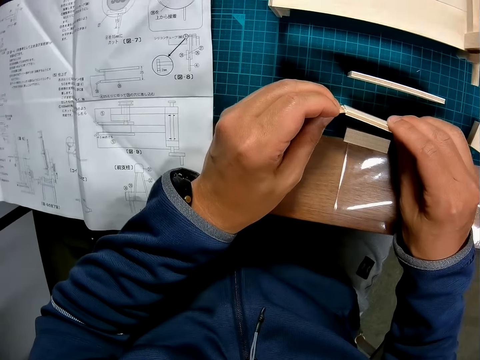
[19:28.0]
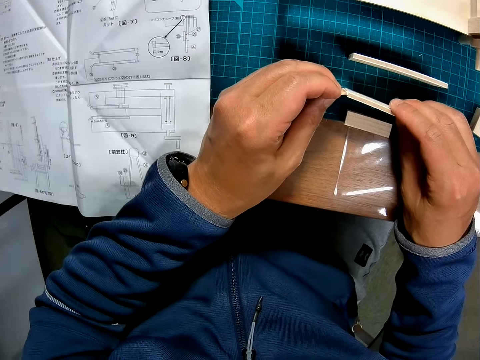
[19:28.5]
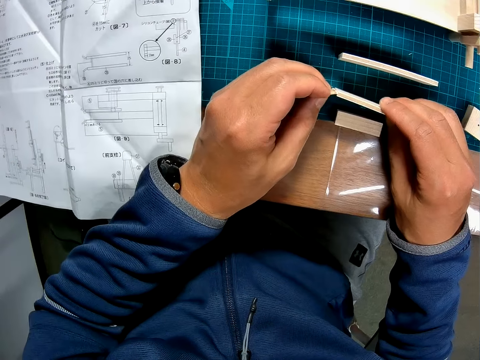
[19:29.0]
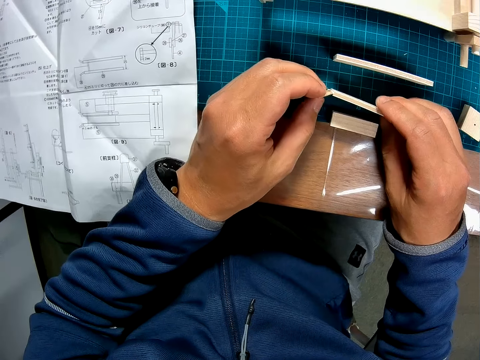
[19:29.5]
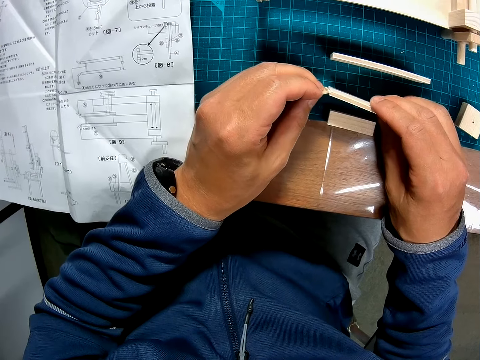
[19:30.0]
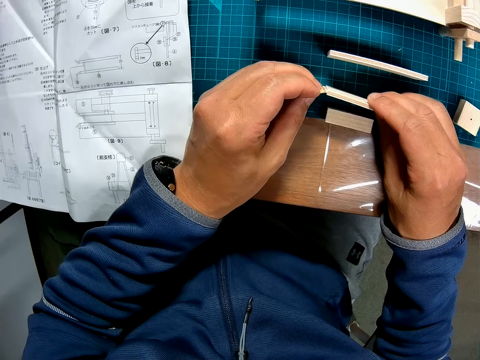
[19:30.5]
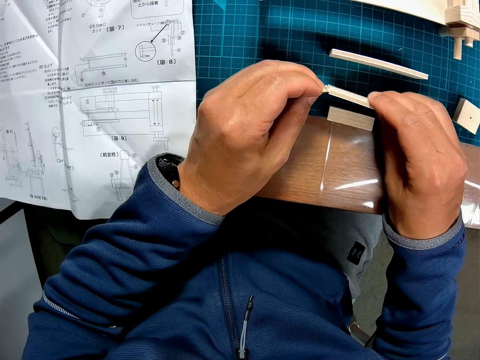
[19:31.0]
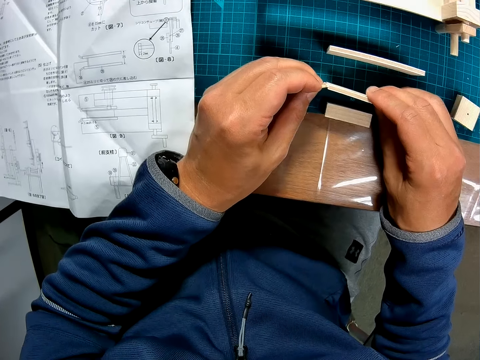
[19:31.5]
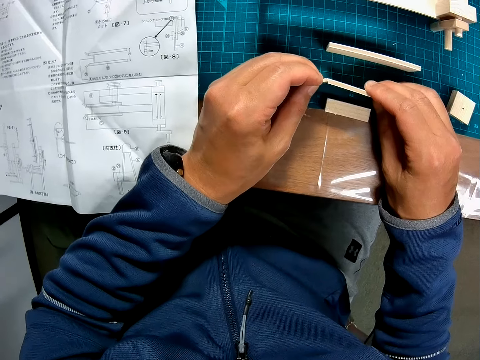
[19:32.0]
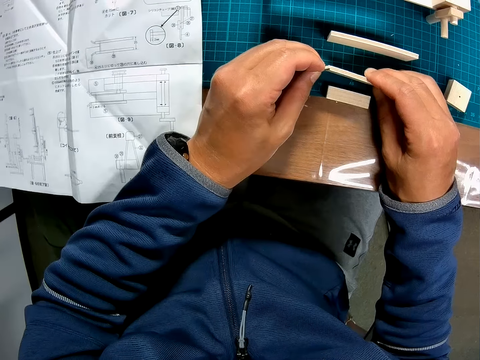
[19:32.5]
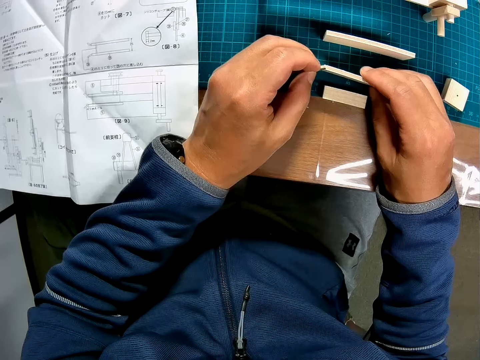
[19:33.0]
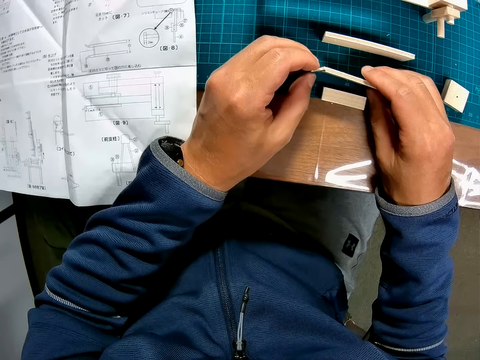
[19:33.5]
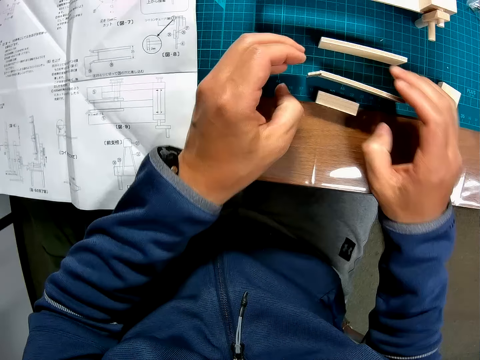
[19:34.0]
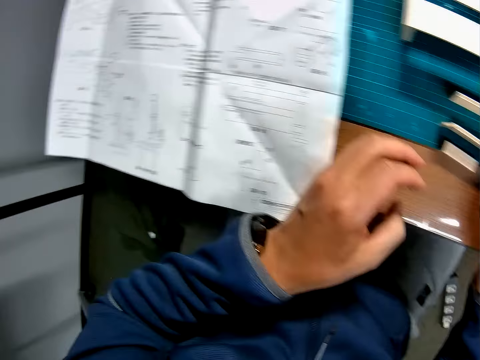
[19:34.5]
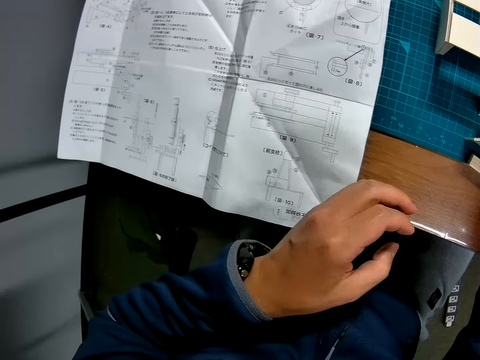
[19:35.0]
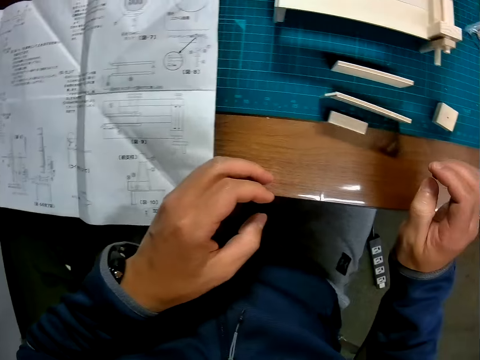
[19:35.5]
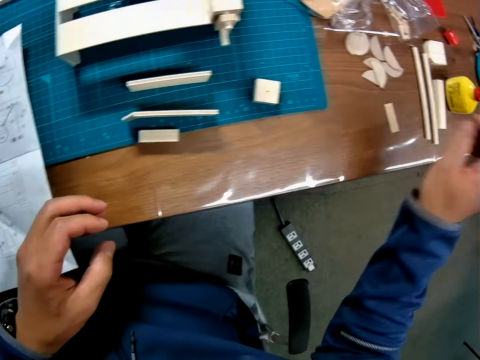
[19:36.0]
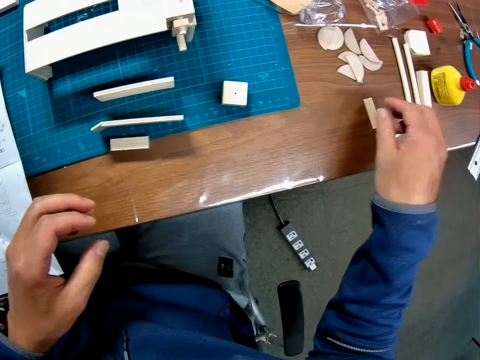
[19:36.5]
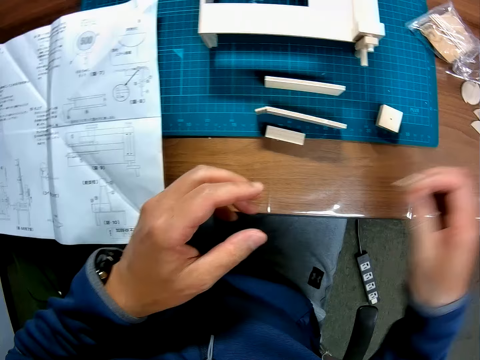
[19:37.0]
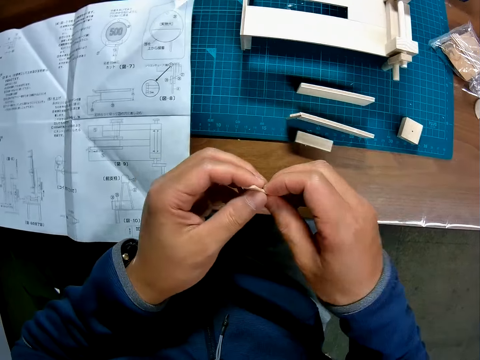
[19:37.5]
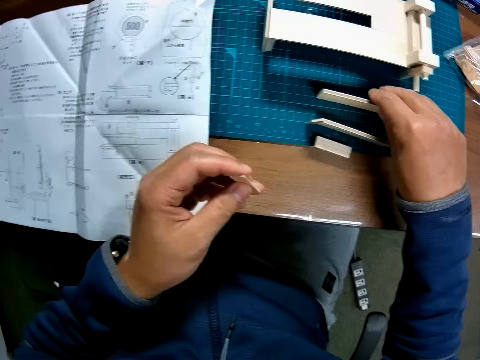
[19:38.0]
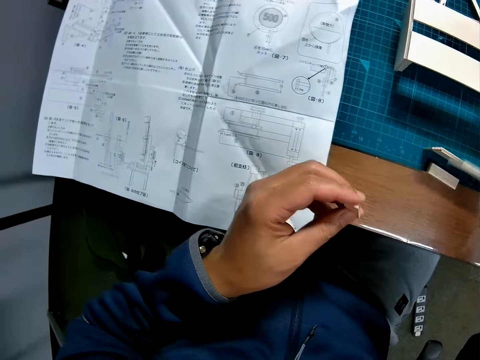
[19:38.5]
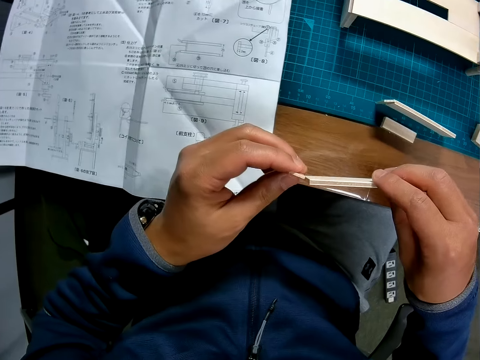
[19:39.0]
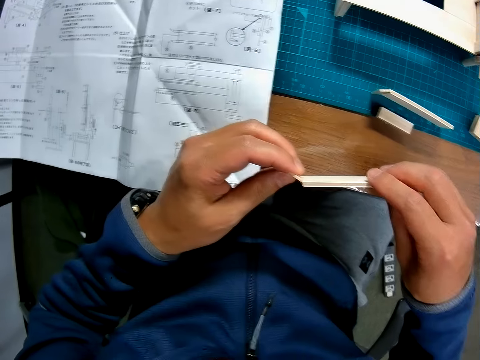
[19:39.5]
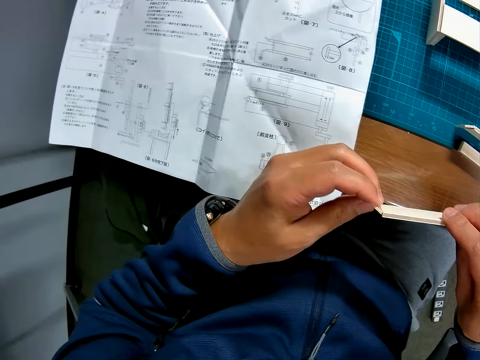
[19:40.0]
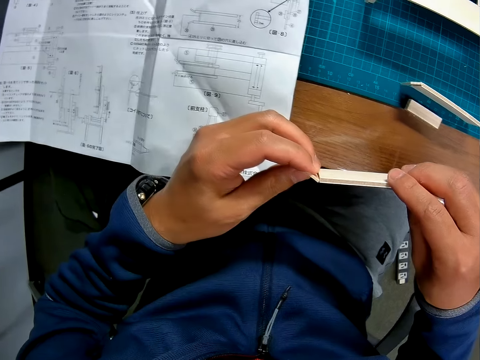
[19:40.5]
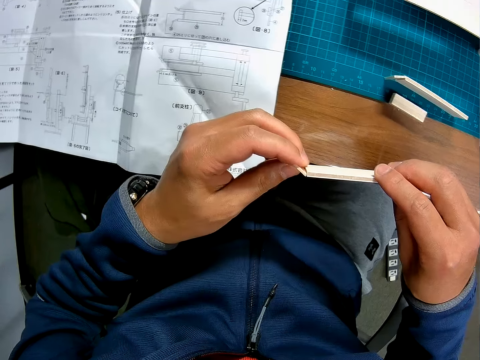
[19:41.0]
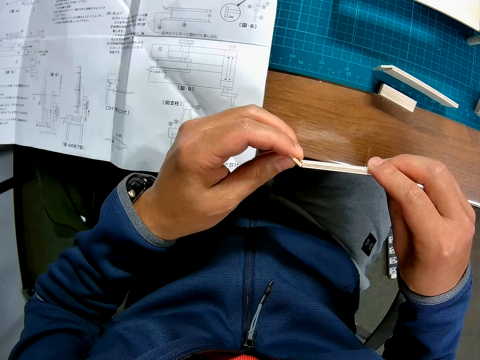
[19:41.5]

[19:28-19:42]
The camera wearer looks at the model. They pick another small piece from the table. They look at the manual. They look at the model part. They pass the model part to the left hand. They pick a second rectangular piece from the cutting mat. They look at the manual. They put the small piece and the second rectangular piece together. They look at the manual.

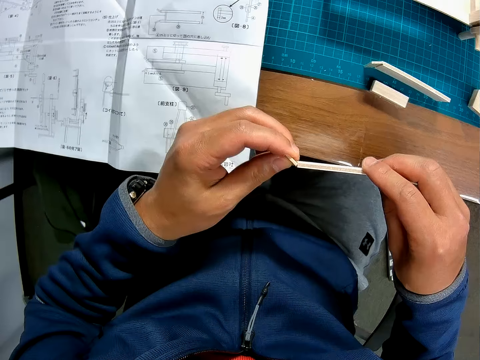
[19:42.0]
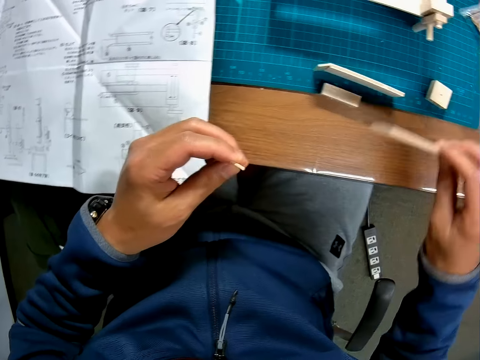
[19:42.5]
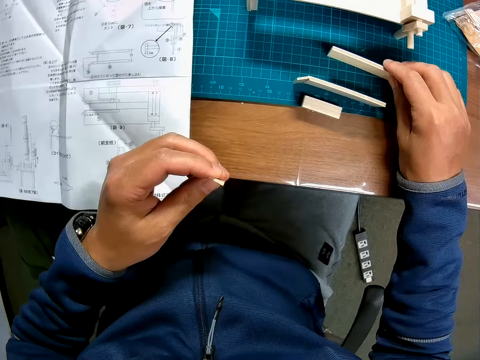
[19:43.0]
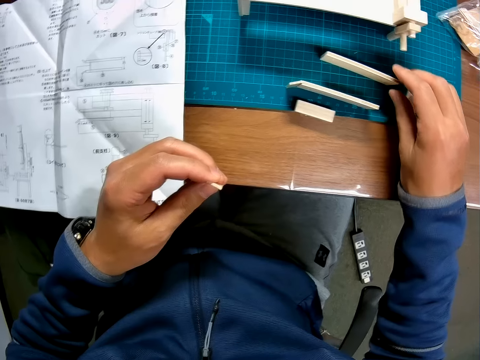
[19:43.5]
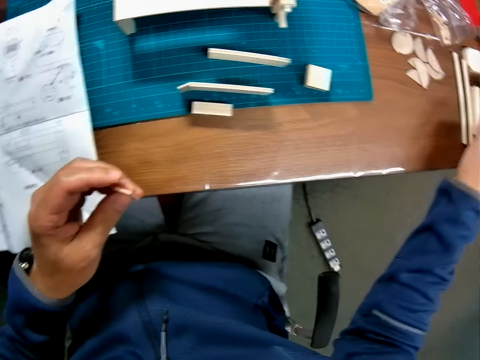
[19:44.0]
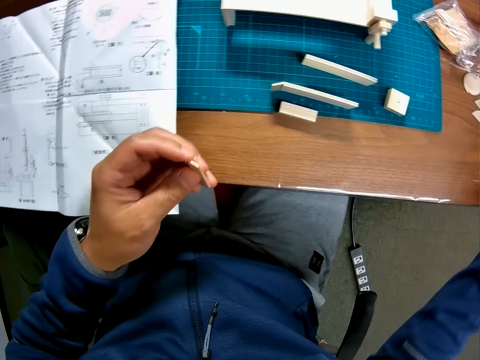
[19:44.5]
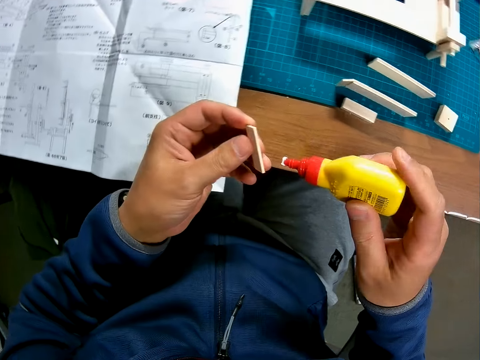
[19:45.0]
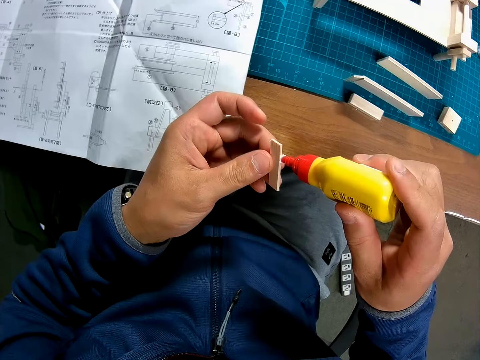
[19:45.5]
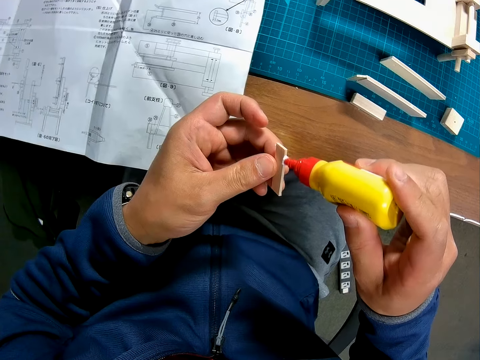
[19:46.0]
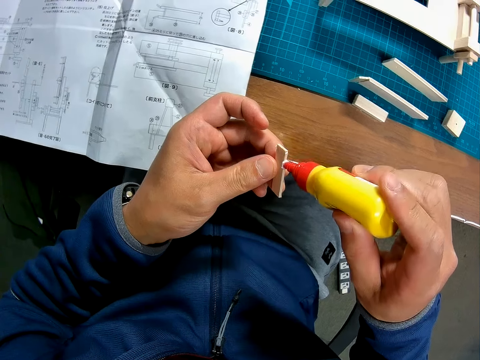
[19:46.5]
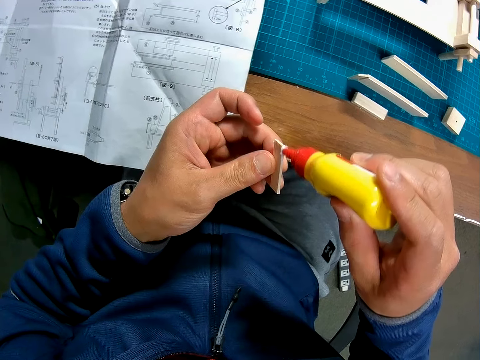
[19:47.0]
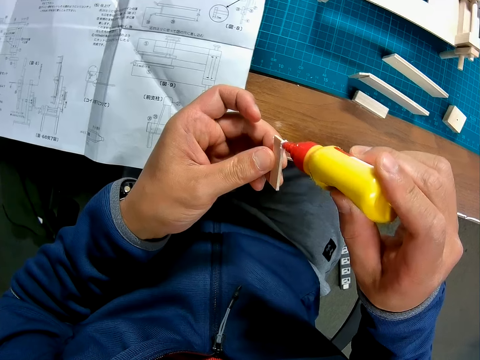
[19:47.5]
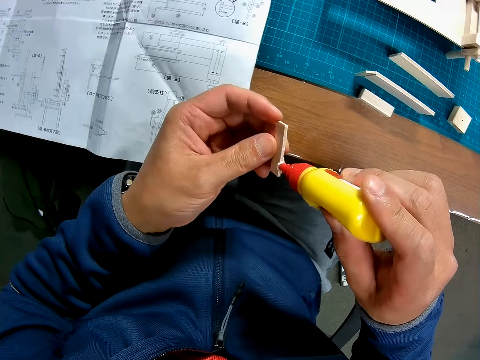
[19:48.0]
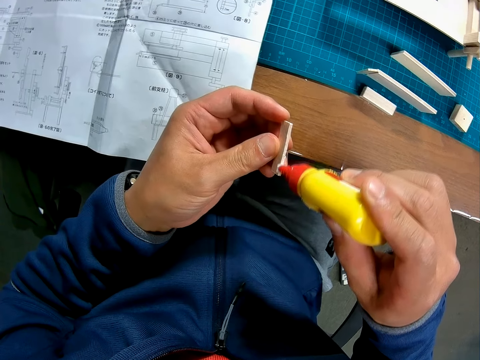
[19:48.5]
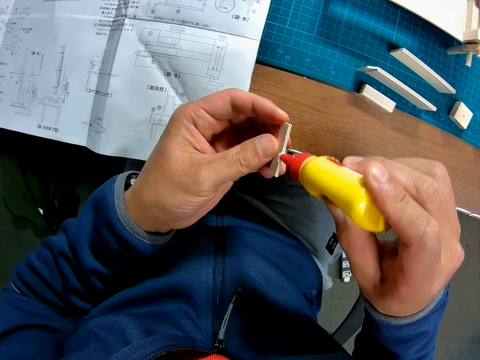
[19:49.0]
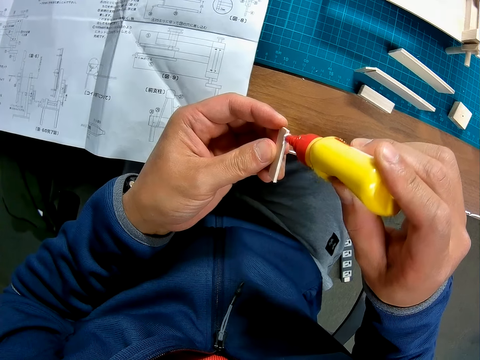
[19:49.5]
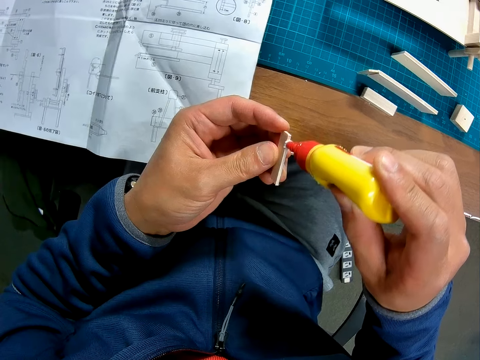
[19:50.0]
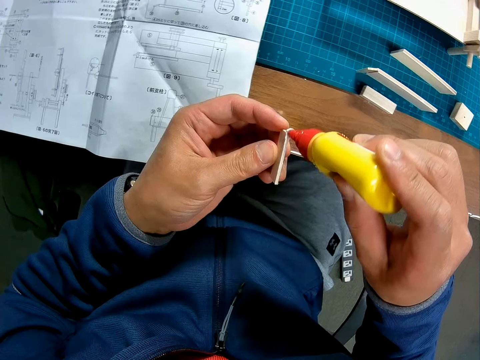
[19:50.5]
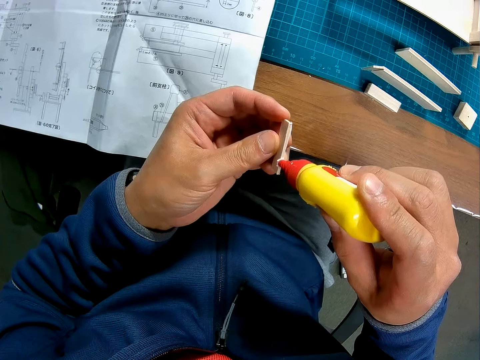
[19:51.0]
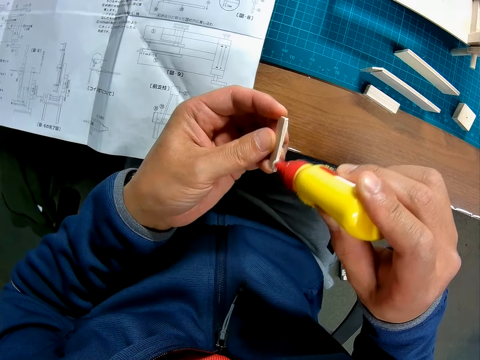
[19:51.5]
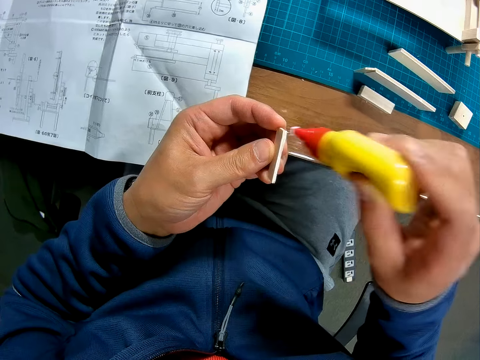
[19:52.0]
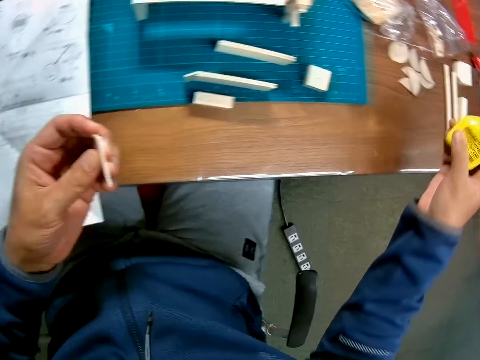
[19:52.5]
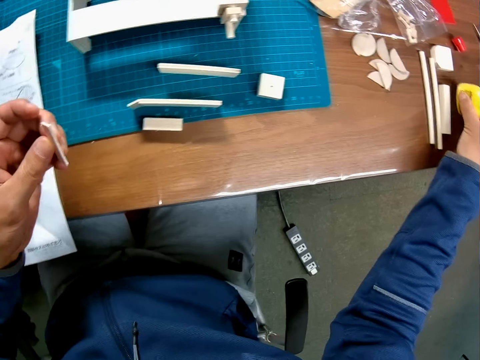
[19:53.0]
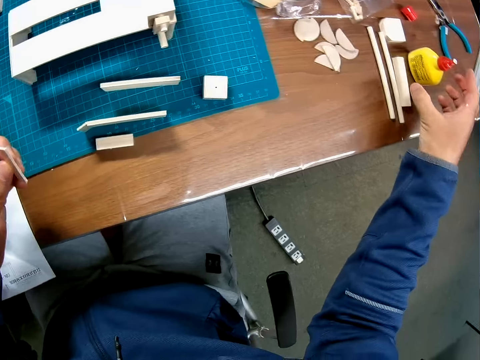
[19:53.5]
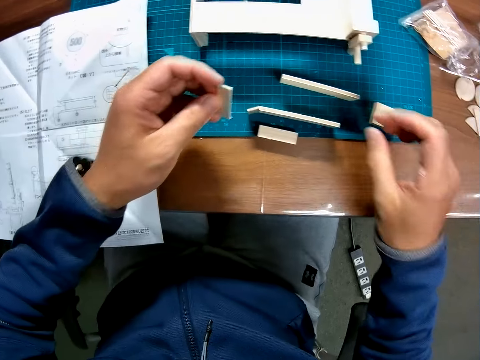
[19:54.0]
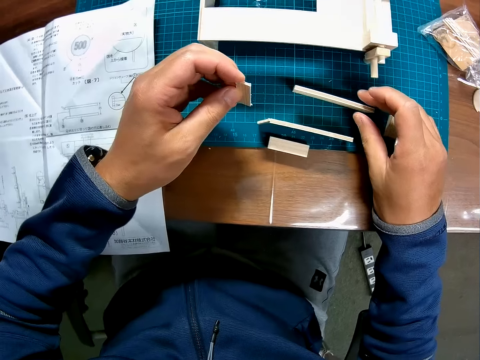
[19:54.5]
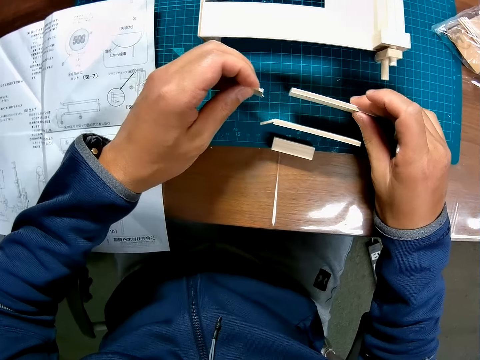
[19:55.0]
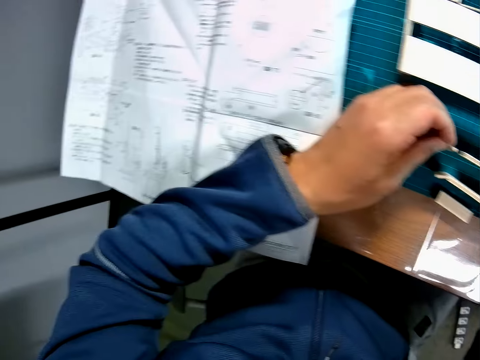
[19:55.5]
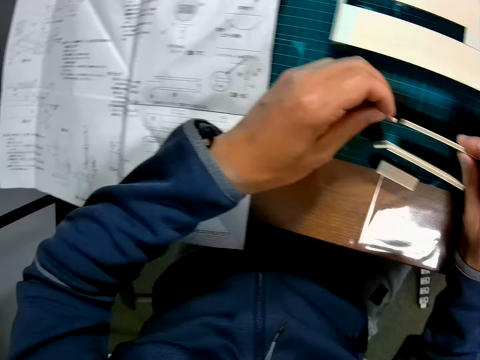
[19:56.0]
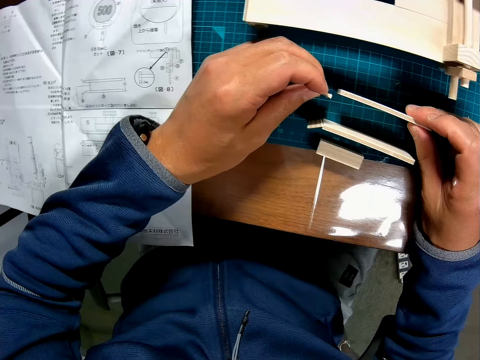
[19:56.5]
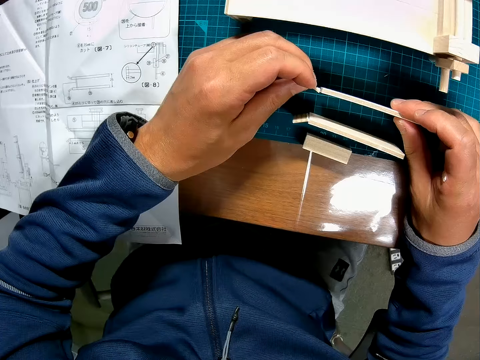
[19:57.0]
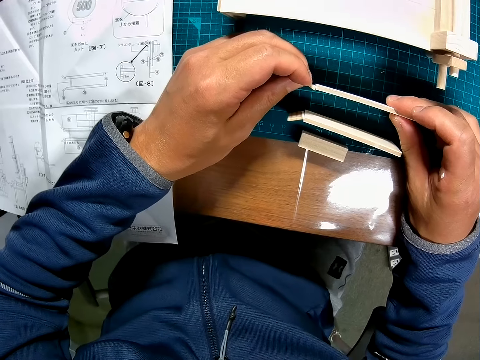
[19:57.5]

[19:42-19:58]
The camera wearer drops the second rectangular piece on the cutting mat. He picks the wood glue bottle from the table. He puts the wood glue on the small piece in his hand. He drops the wood glue bottle on the table. He joins the small piece and the second rectangular piece on the cutting mat together. He touches the model part. He looks at the manual.
